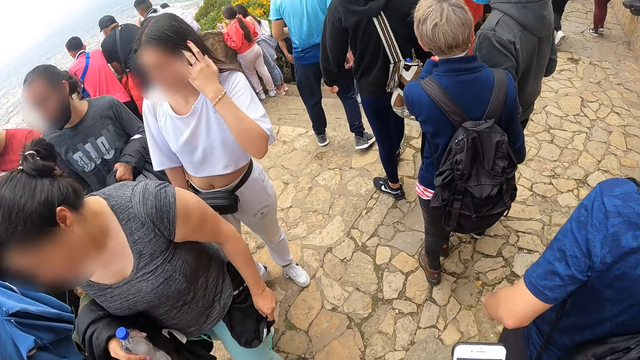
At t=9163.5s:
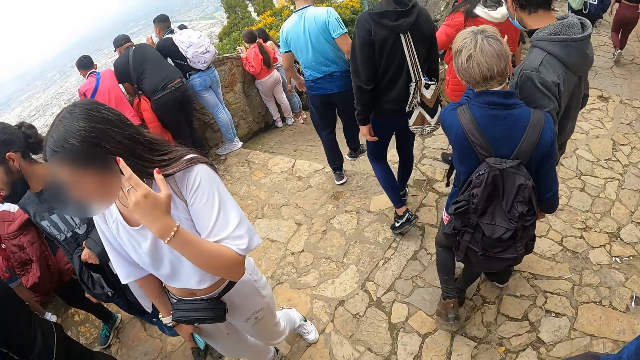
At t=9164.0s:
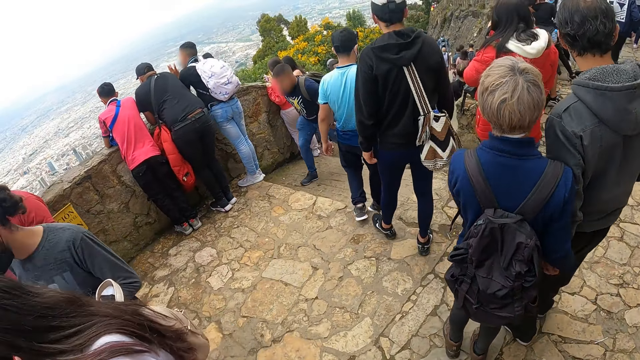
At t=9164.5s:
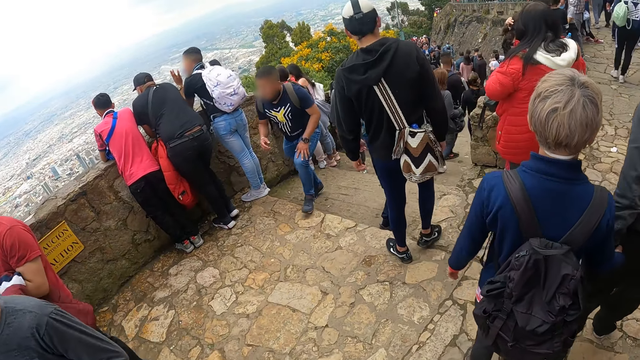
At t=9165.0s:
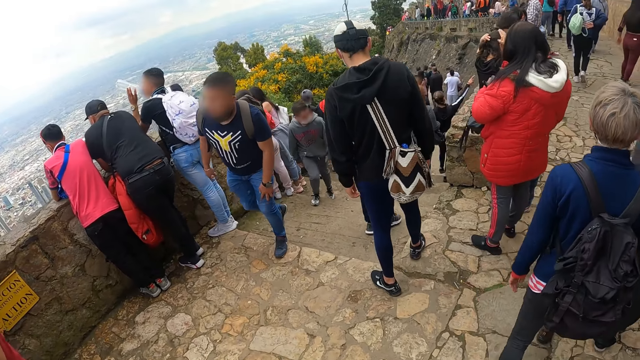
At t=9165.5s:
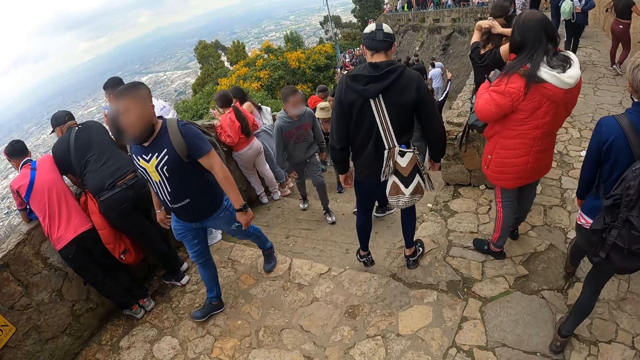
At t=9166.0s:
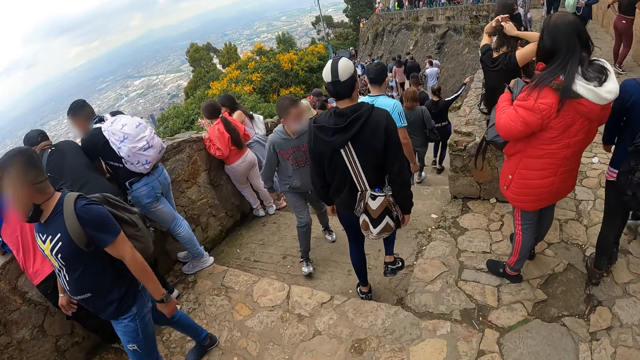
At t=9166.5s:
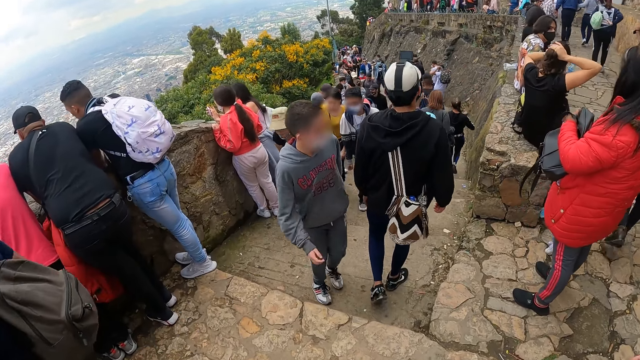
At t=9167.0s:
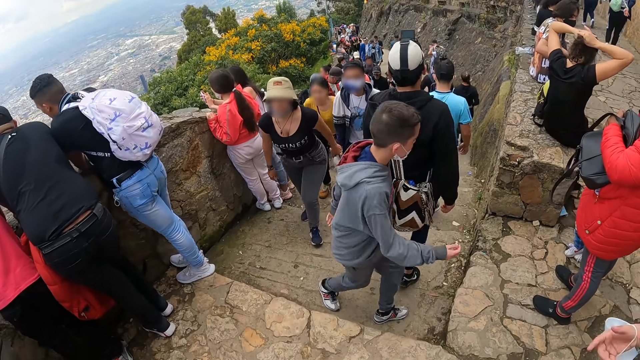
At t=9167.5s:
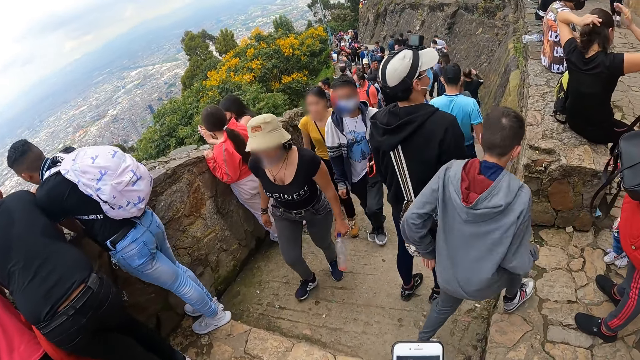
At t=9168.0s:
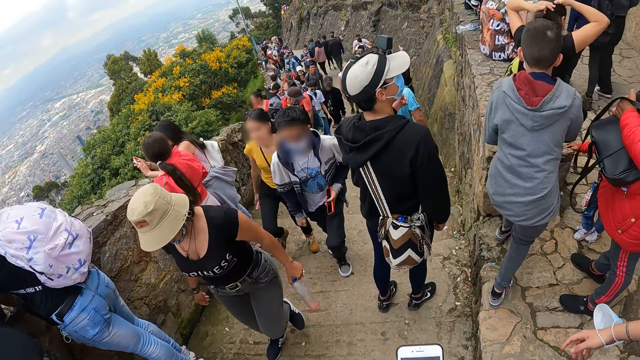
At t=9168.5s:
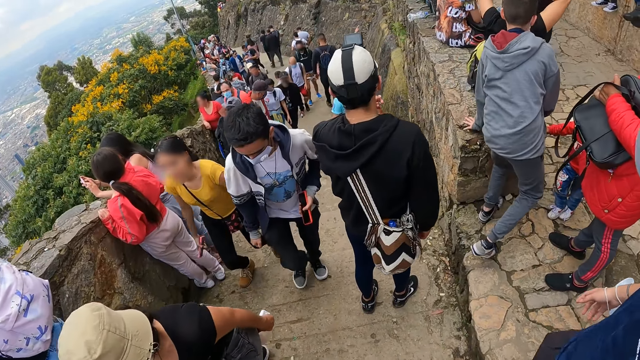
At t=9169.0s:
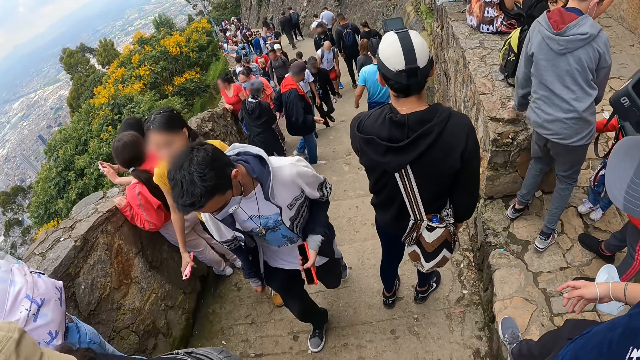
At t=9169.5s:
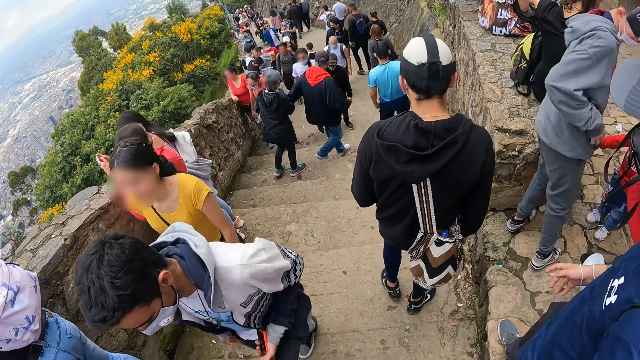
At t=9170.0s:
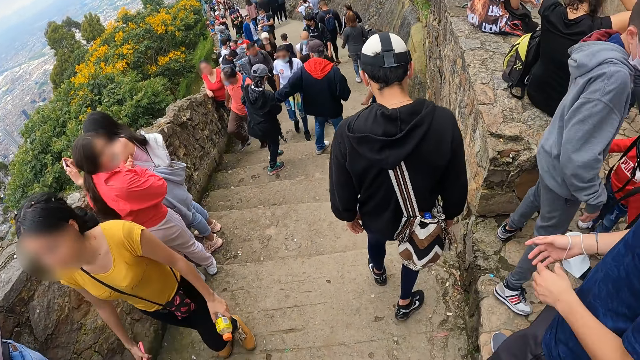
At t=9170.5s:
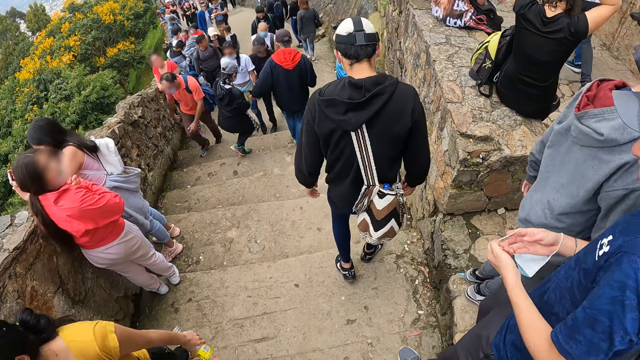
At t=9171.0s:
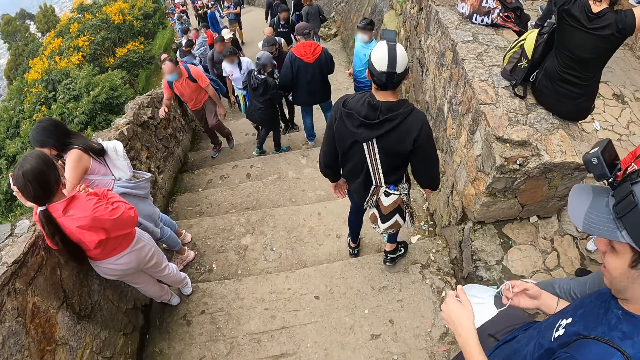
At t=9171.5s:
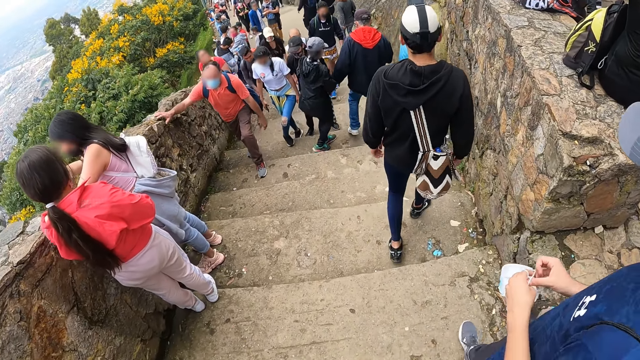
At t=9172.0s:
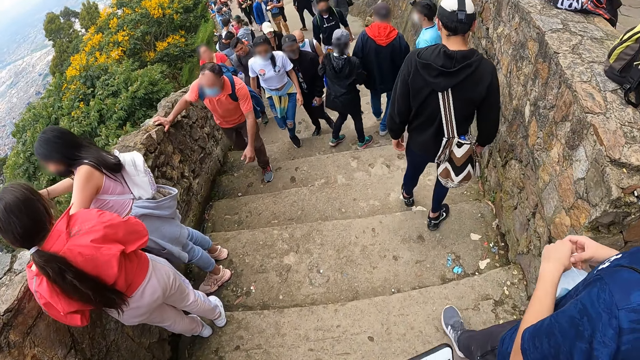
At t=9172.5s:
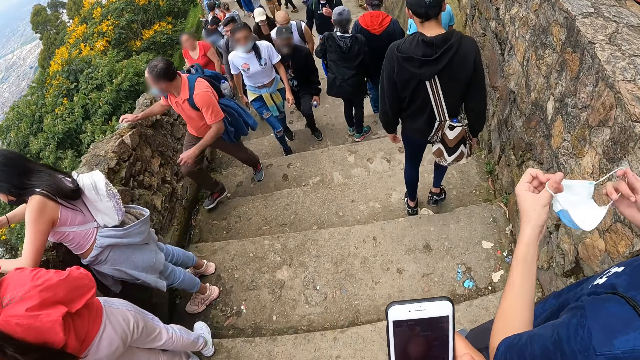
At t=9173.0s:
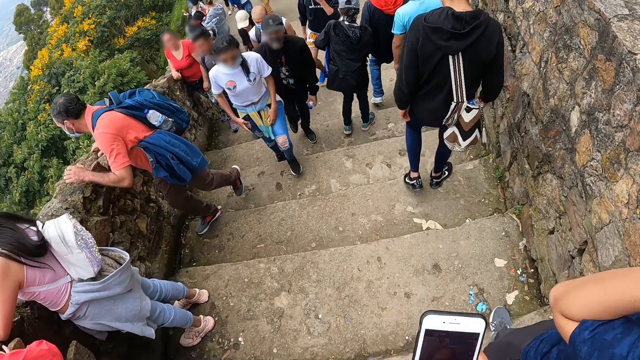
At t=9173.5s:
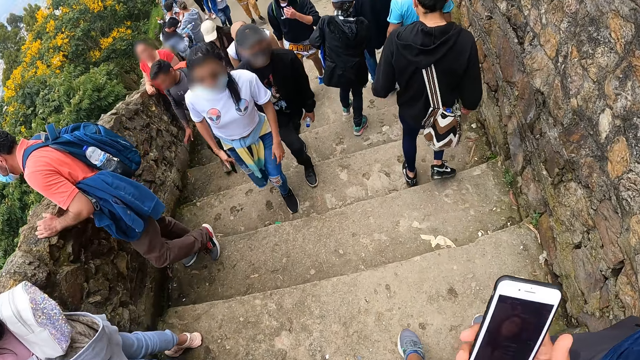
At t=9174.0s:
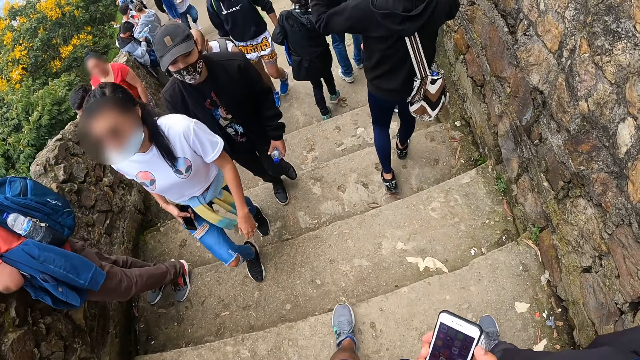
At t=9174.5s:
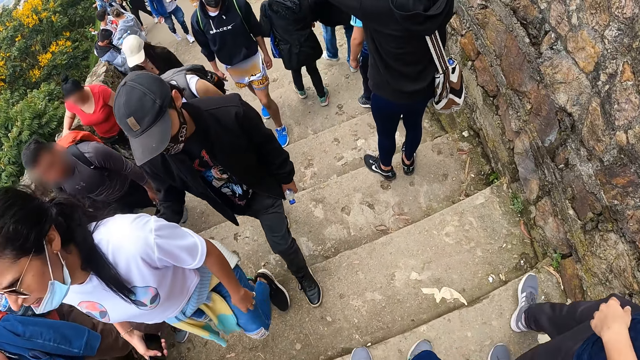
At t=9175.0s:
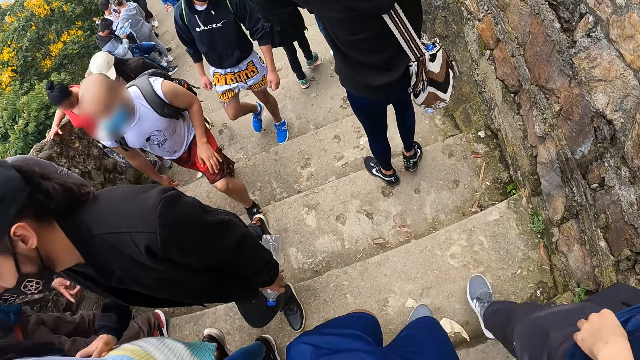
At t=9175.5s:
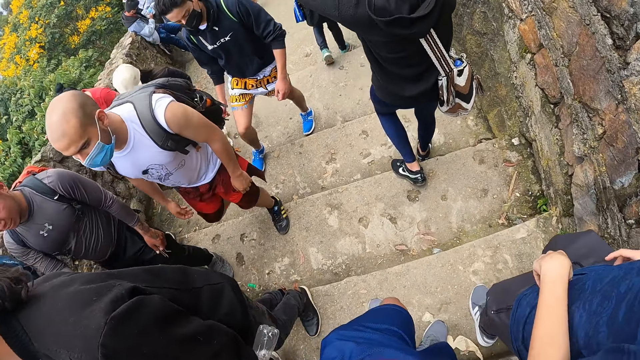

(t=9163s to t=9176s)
The camera wearer walks in a park. He uses his phone. He walks in the park. A man wears a nose mask with both hands. The camera wearer uses his phone.

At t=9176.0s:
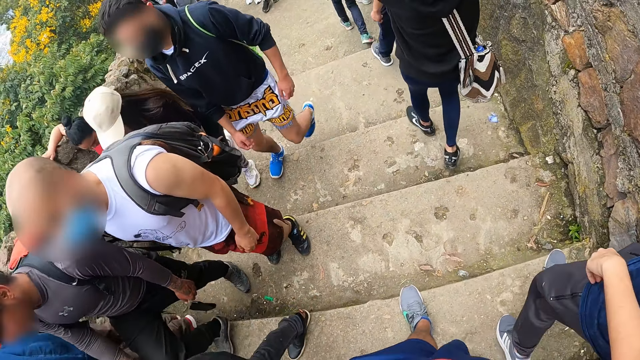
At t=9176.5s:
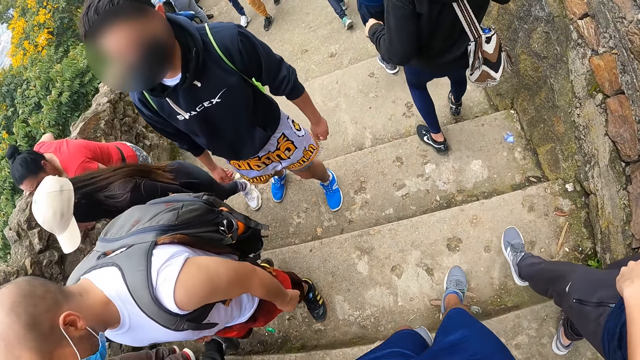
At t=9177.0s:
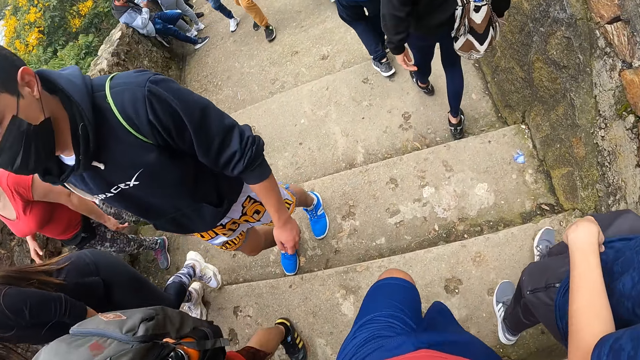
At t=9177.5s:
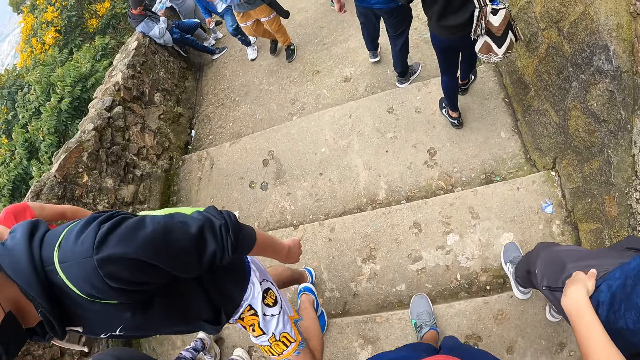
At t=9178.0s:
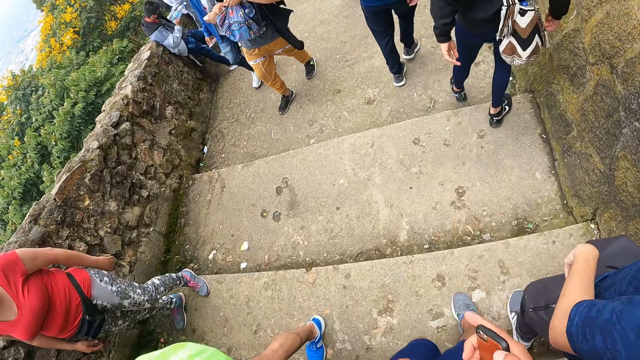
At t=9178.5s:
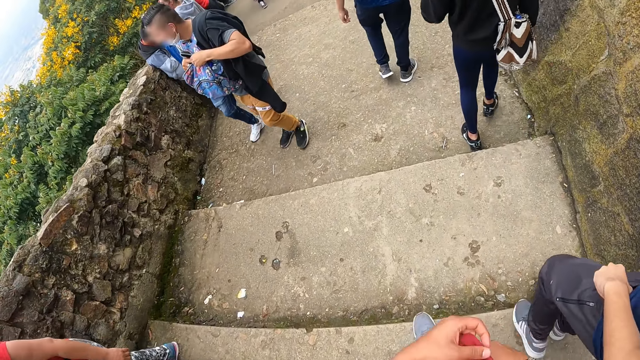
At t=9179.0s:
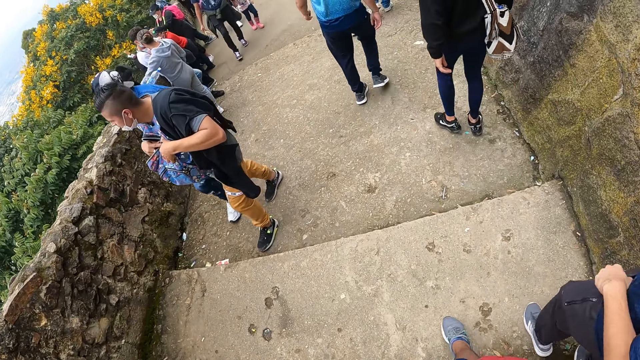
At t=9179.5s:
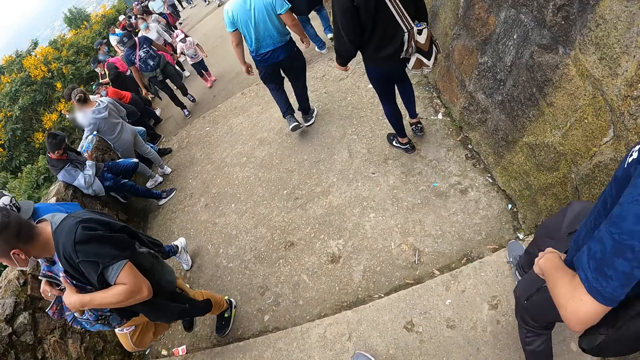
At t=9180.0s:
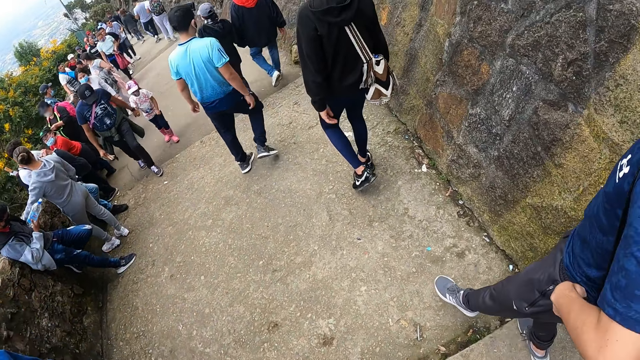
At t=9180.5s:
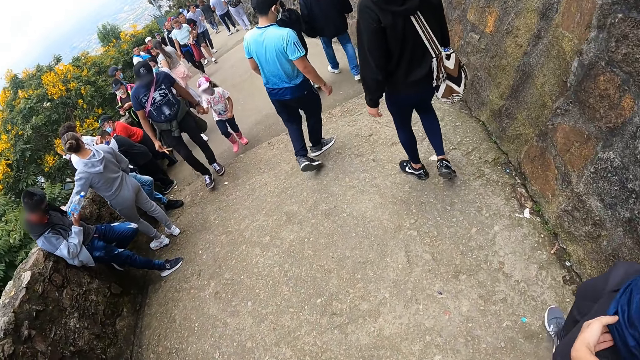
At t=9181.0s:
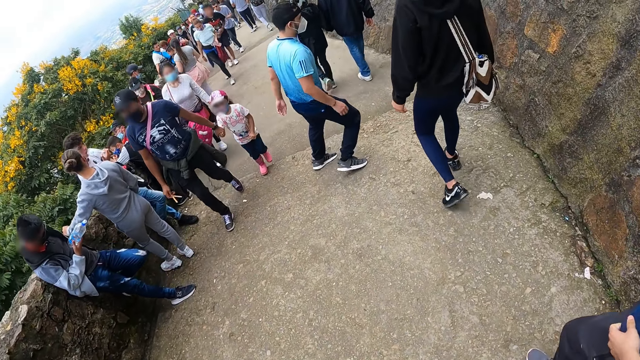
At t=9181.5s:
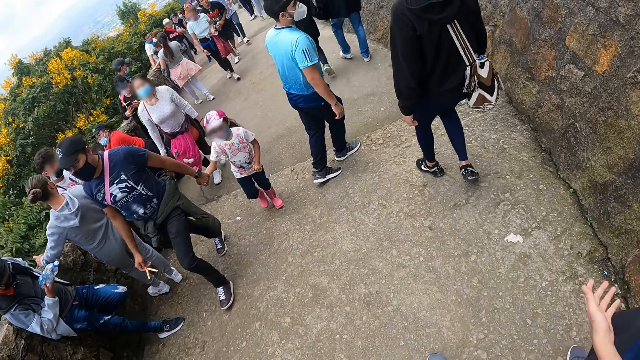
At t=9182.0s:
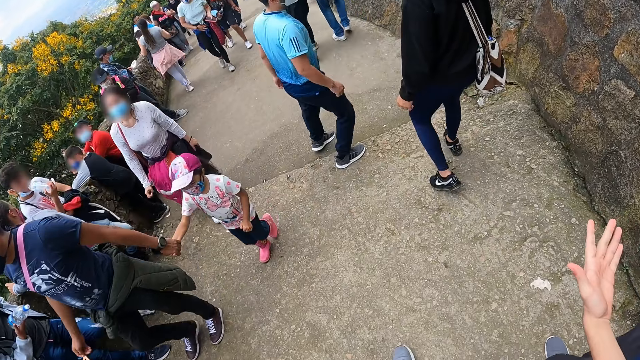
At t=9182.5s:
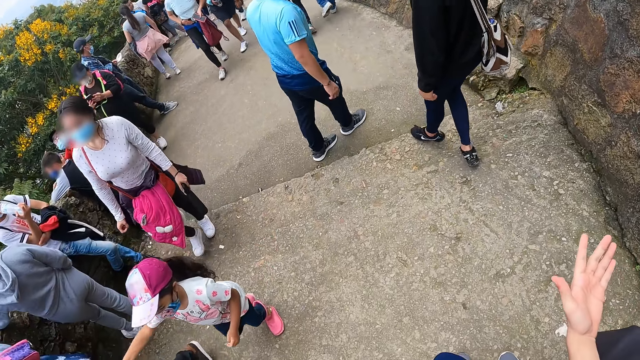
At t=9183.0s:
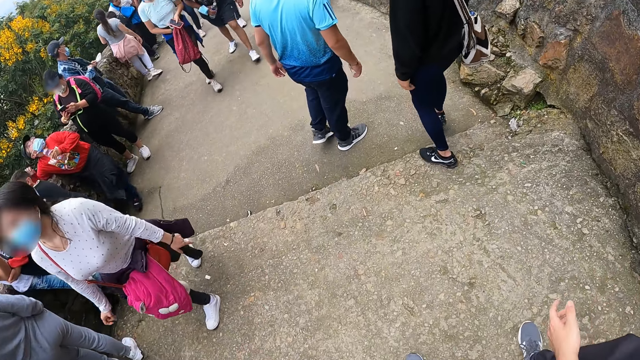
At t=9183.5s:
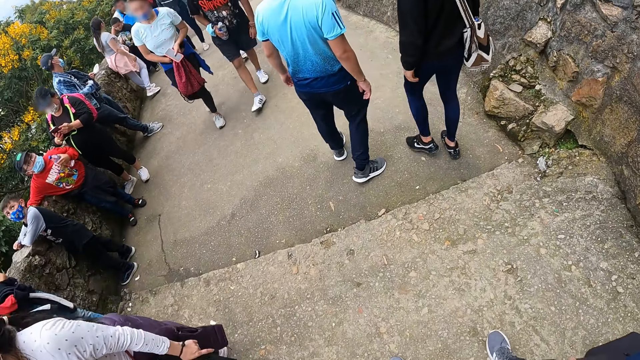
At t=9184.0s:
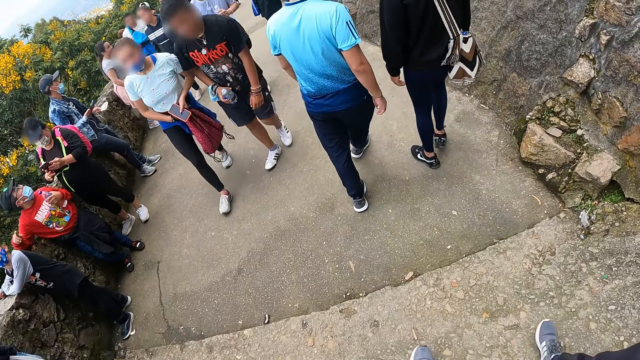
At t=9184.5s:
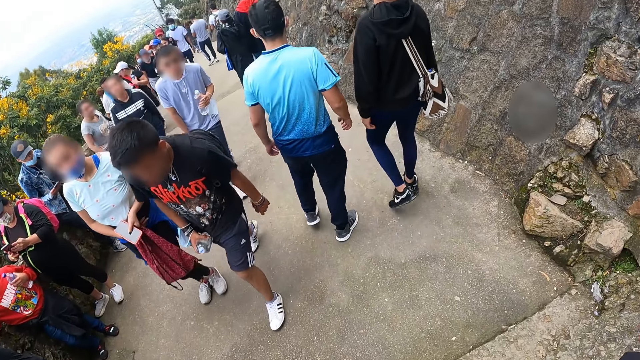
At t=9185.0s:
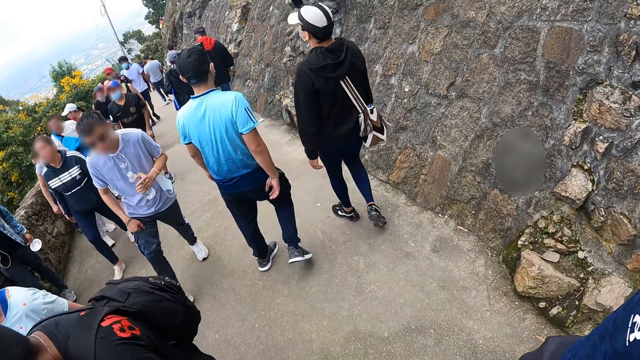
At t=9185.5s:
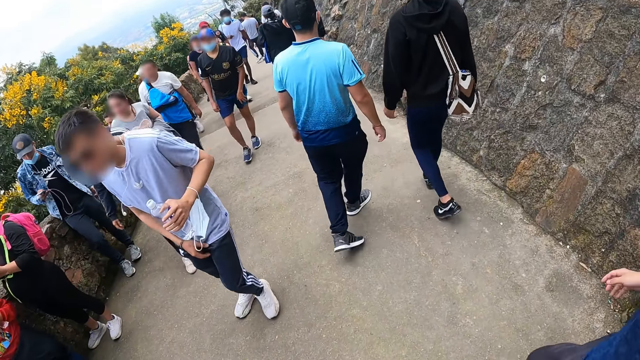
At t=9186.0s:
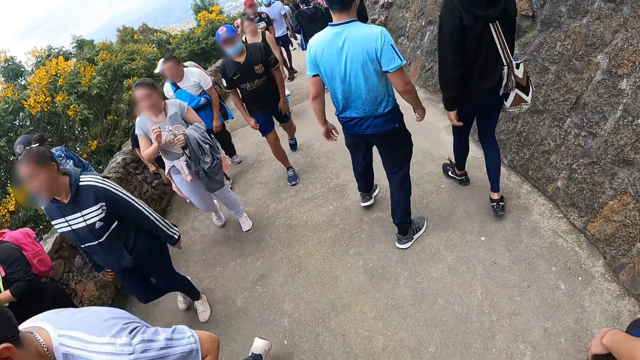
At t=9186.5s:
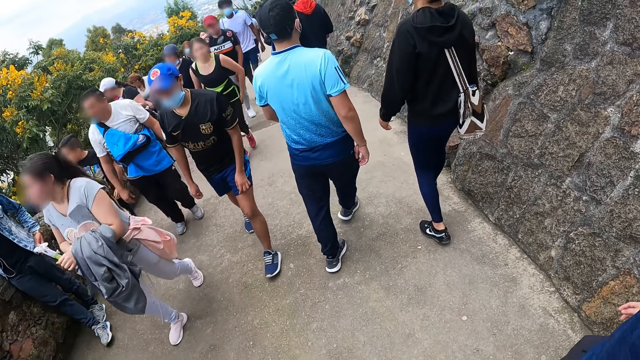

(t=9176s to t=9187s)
The camera wearer walks down the stairs. He puts his hands in the T-shirt. He walks down the park.
